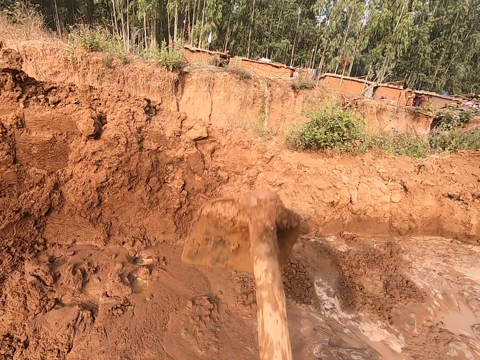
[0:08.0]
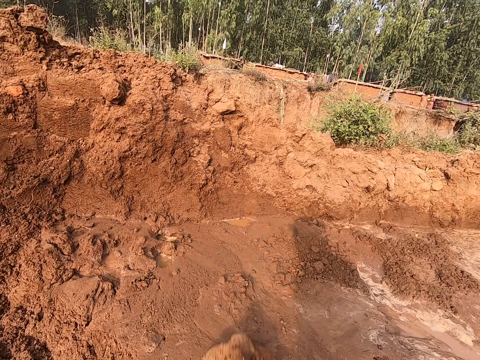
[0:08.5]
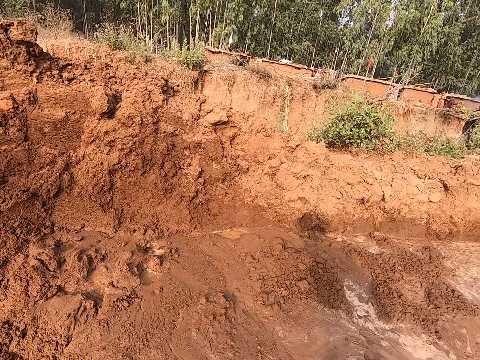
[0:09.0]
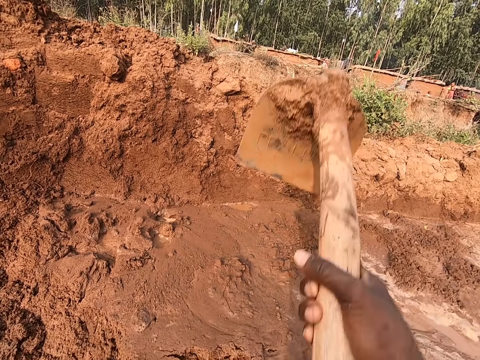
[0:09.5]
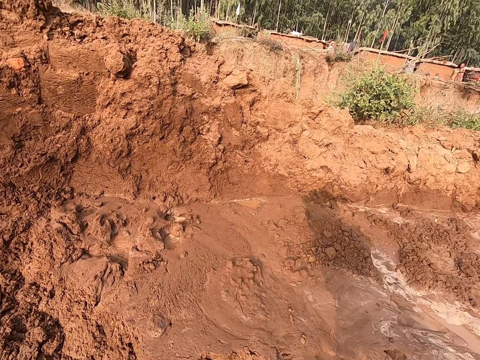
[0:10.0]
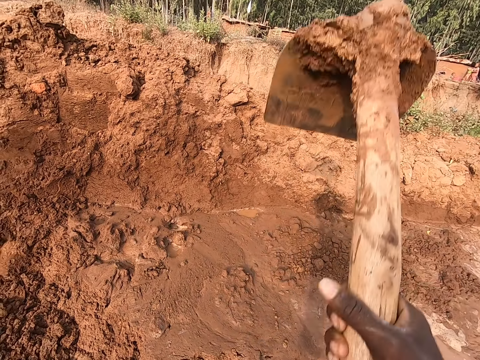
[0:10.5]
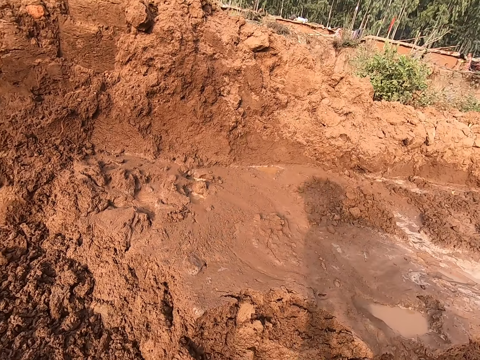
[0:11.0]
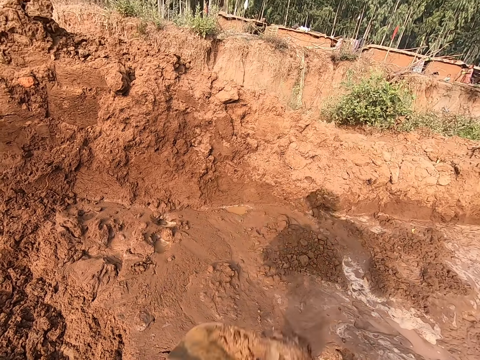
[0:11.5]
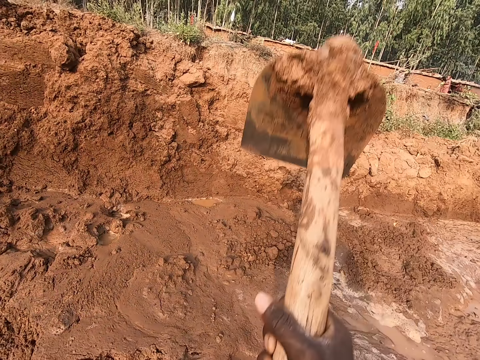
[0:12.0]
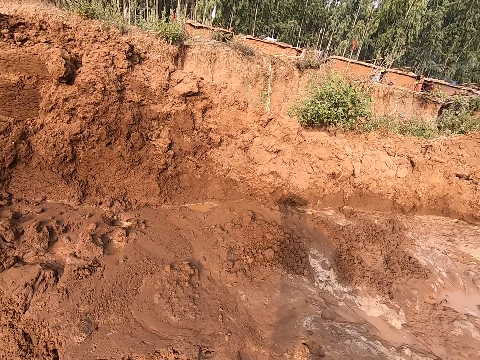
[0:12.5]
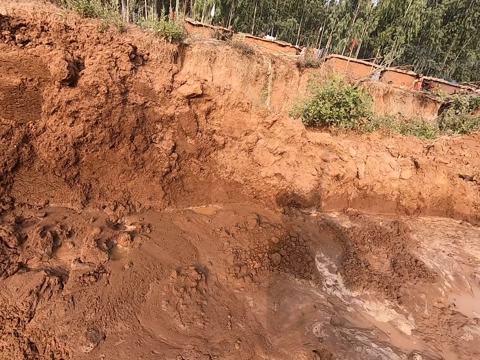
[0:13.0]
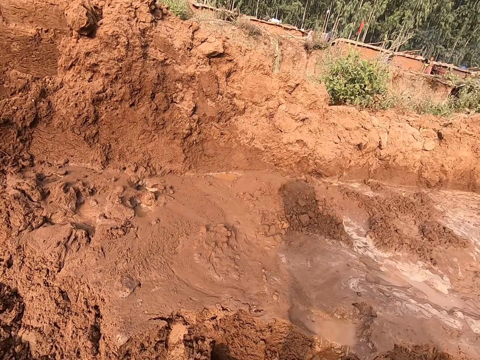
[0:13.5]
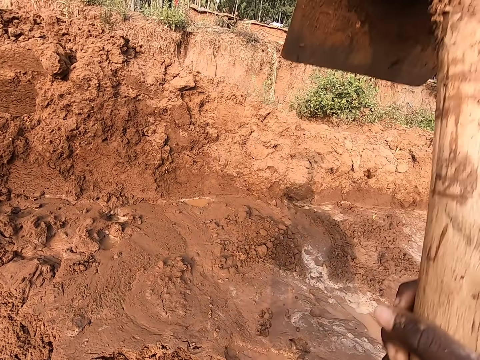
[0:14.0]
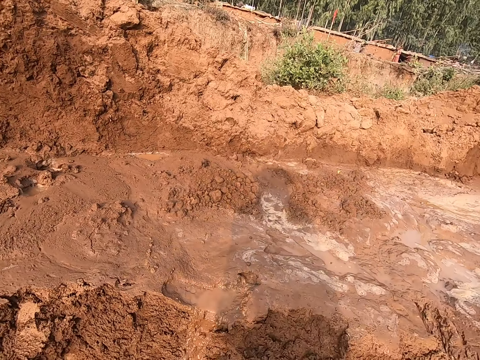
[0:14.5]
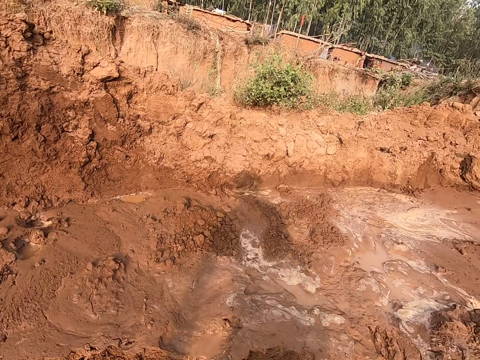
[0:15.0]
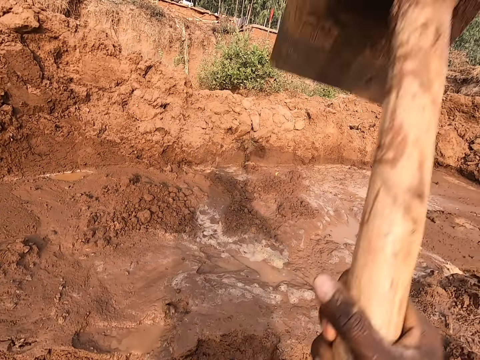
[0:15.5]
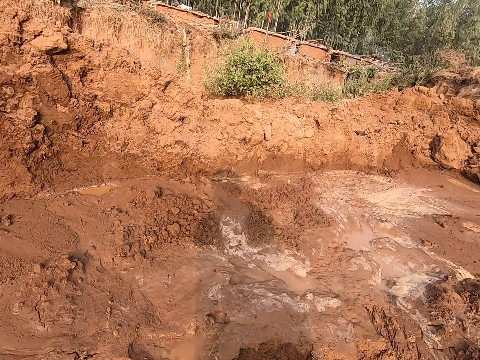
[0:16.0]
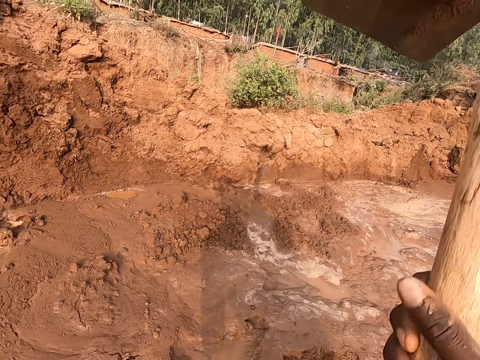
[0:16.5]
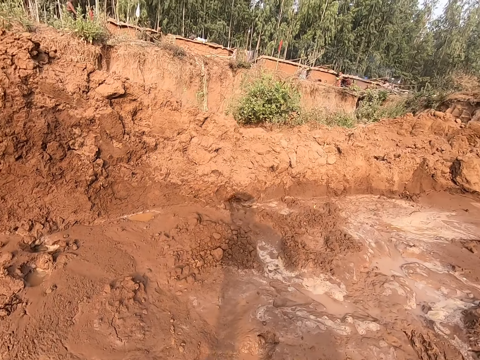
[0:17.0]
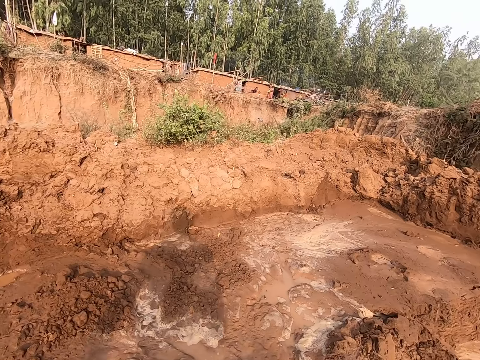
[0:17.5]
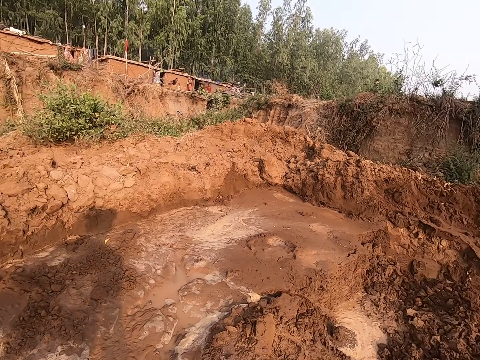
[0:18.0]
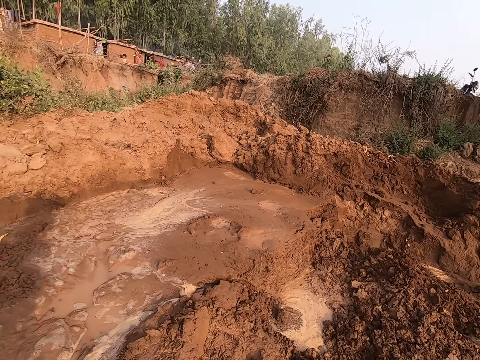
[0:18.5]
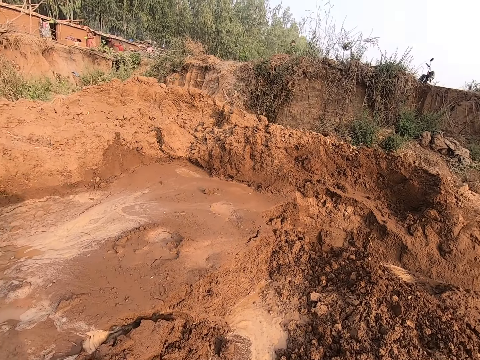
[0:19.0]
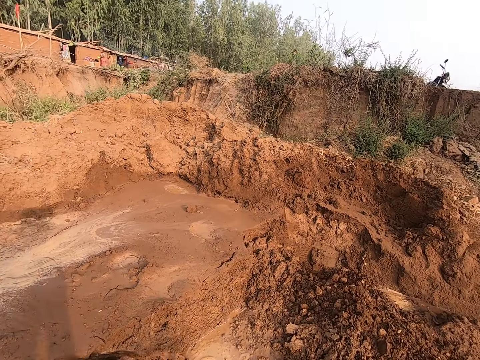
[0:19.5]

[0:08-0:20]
The camera wearer disintegrates the pile of clay with a hoe in his right hand. He mixes the mud with the hoe.

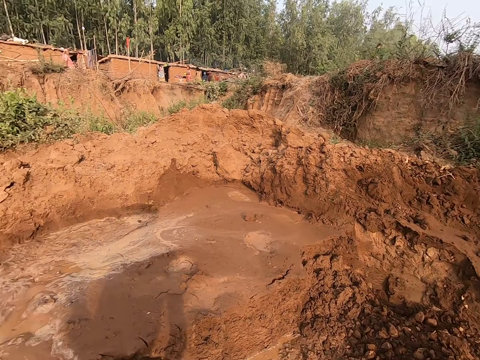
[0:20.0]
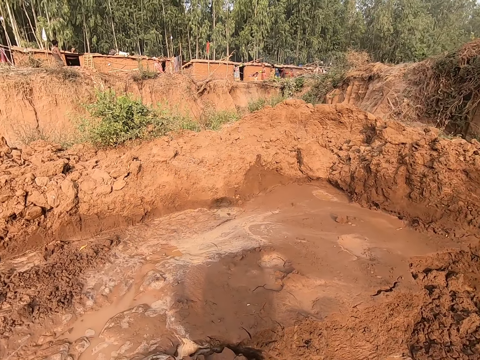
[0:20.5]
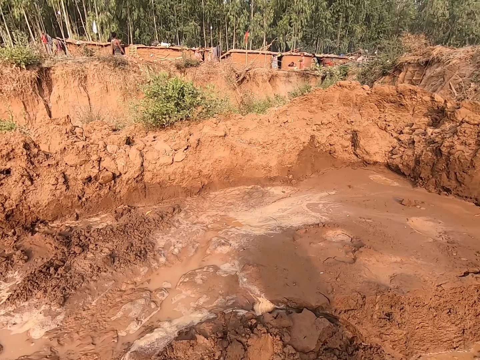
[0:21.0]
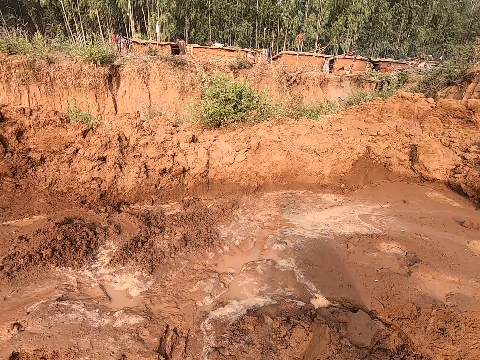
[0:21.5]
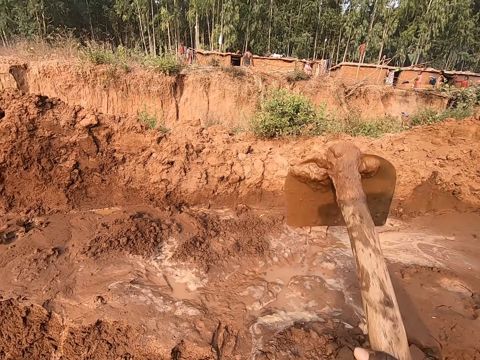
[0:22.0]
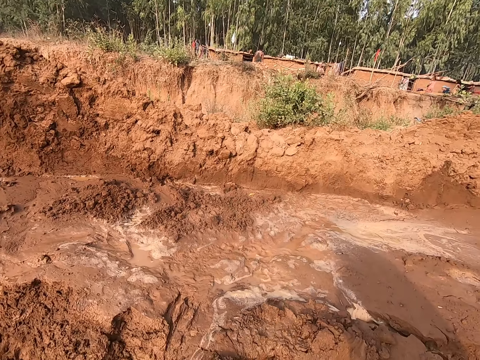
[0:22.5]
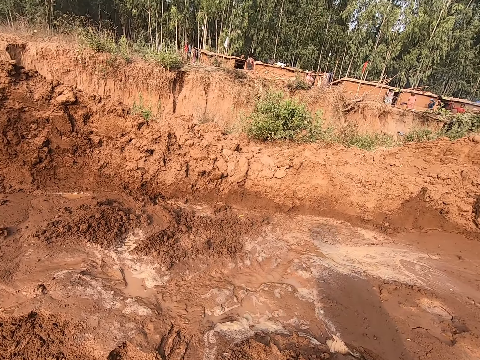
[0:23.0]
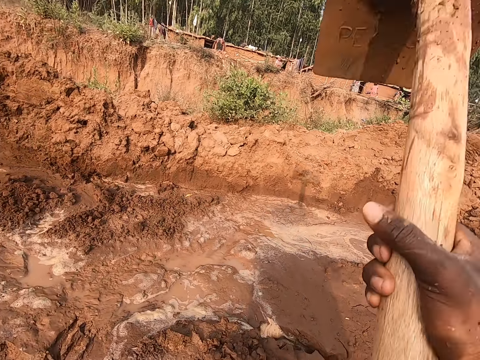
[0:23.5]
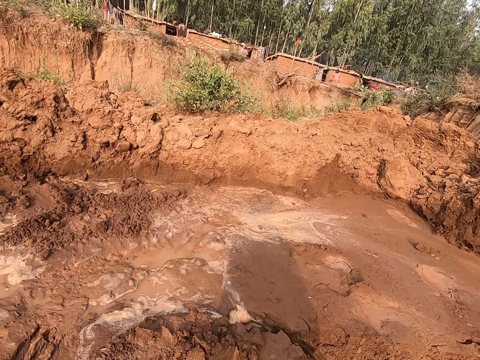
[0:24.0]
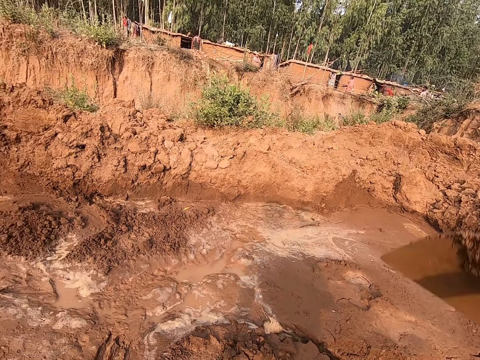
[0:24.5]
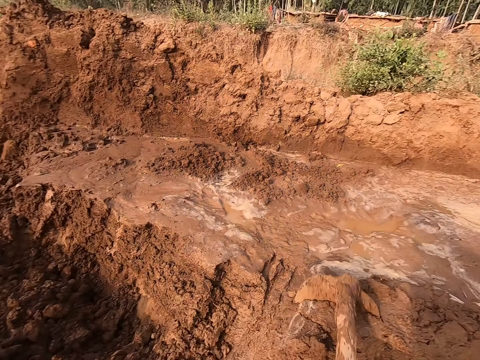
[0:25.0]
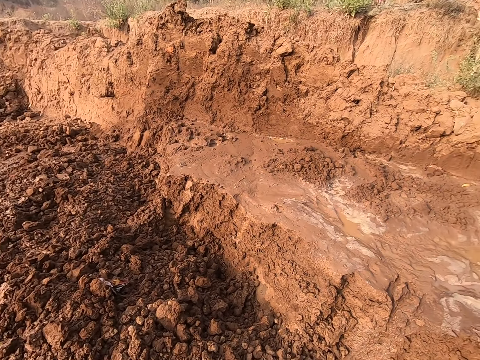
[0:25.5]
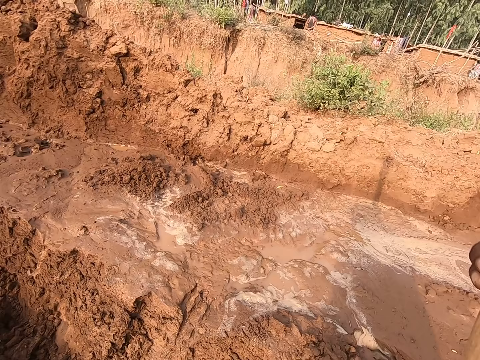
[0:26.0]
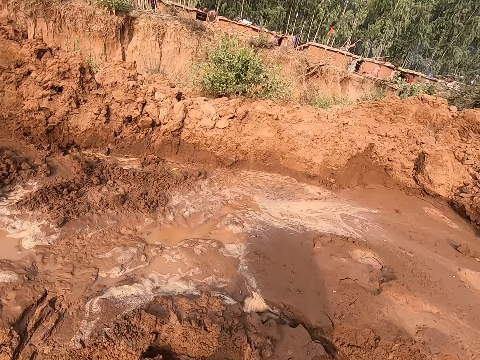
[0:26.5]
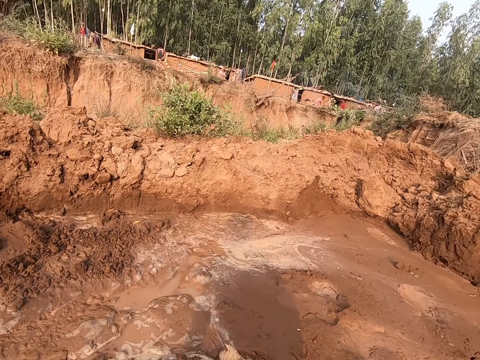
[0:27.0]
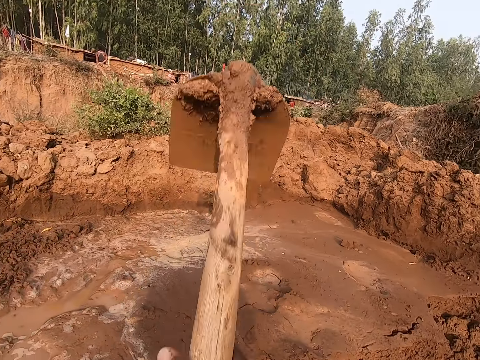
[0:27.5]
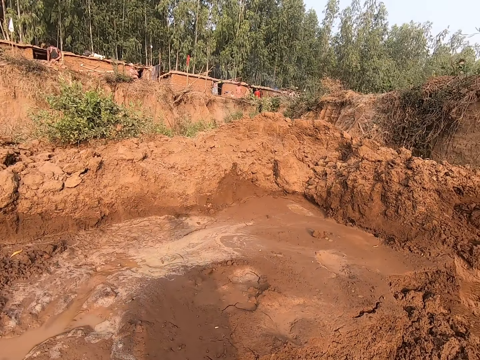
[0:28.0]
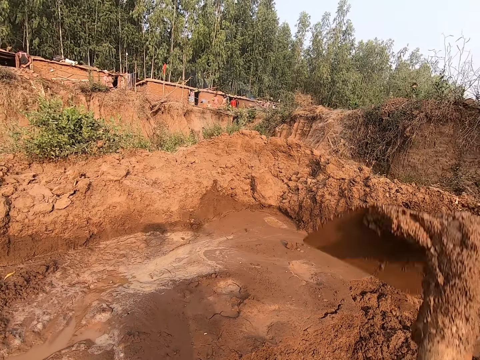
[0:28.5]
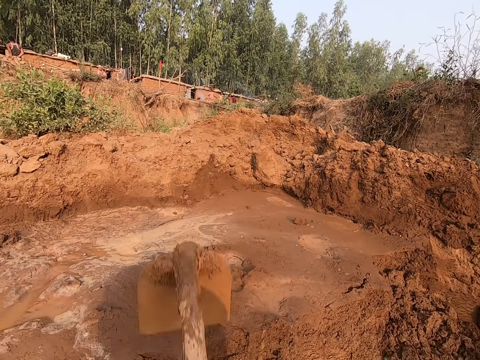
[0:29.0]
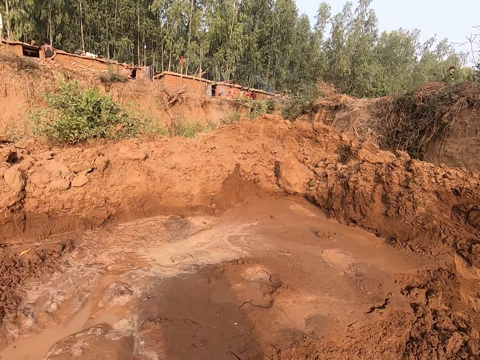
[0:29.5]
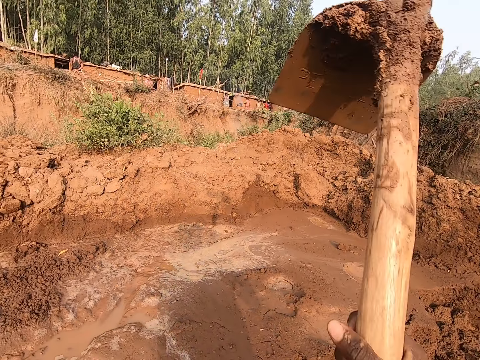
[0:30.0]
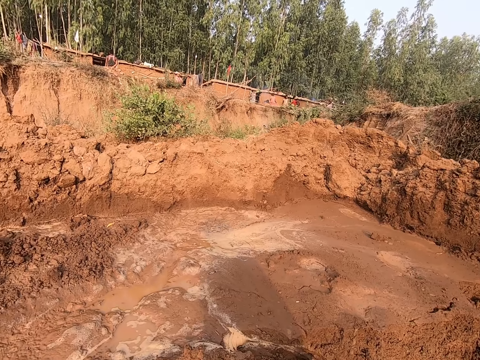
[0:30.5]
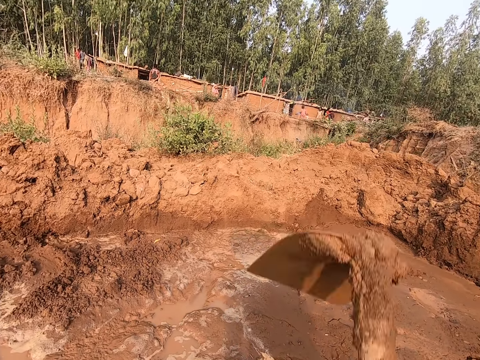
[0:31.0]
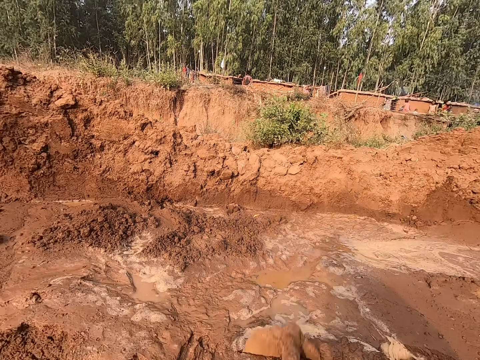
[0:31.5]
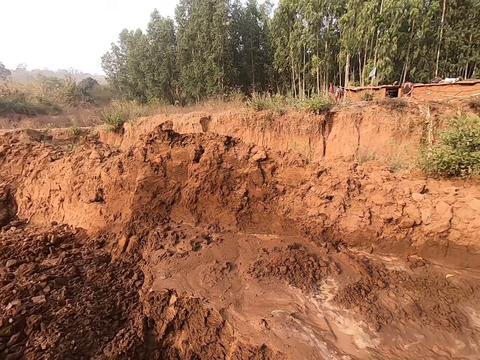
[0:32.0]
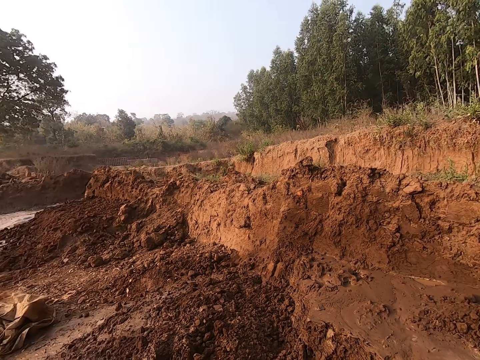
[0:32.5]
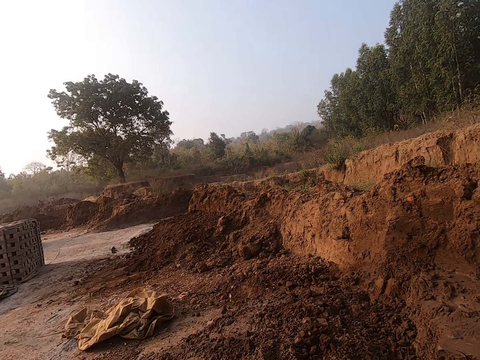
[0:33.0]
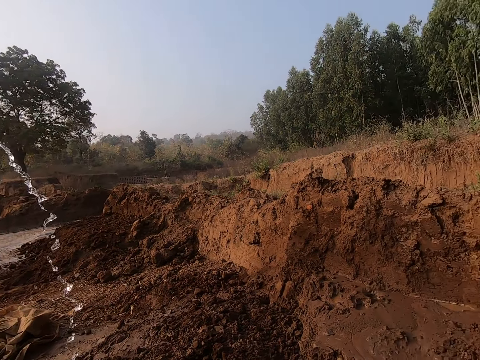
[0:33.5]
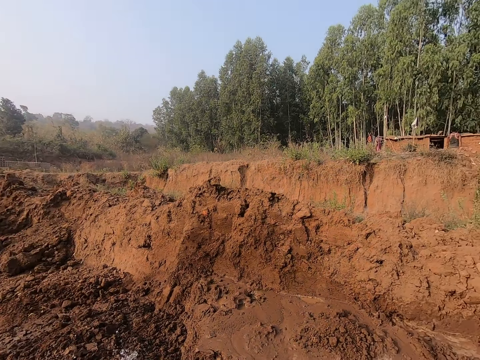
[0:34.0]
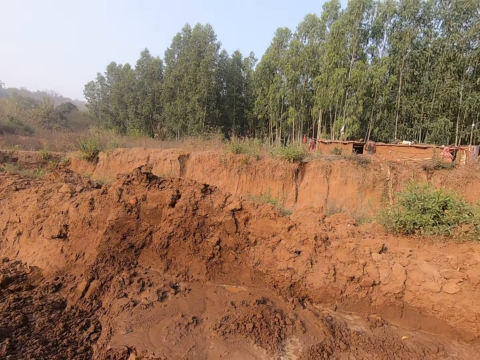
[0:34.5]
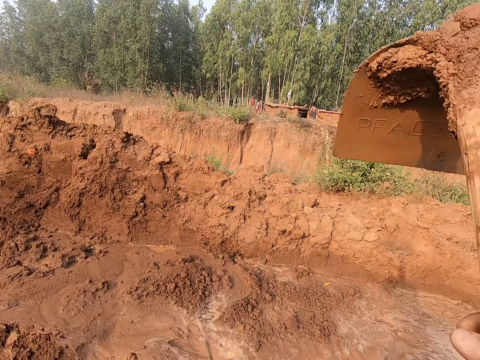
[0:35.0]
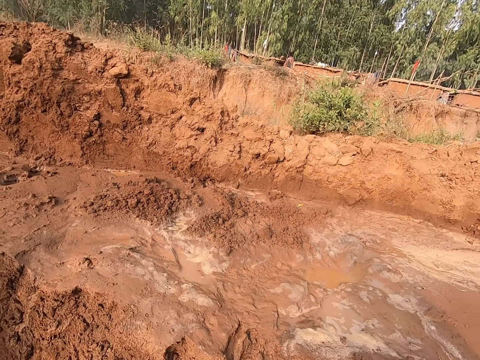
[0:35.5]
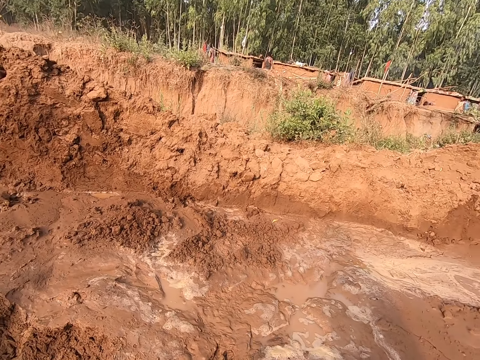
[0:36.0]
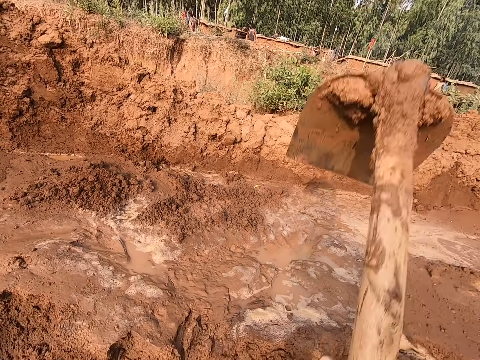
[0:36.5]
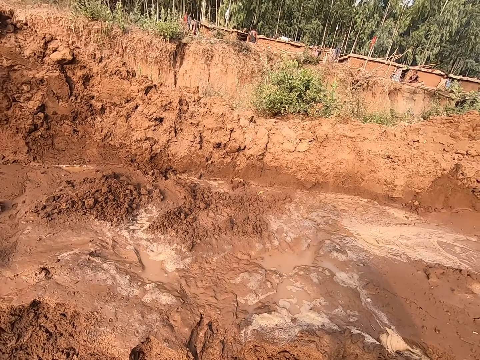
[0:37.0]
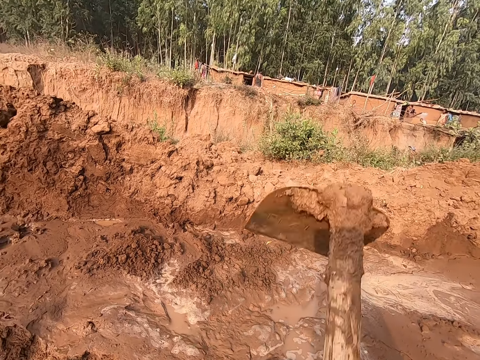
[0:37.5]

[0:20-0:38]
The camera wearer disintegrates the pile of clay with the hoe in his right hand. A woman pours water in the mud. The camera wearer disintegrates the pile of clay with the hoe in his right hand again.
